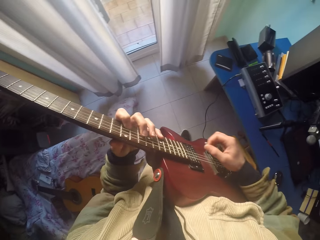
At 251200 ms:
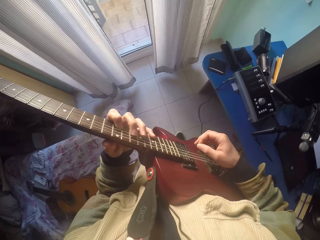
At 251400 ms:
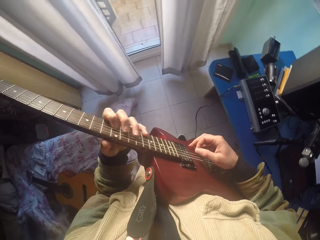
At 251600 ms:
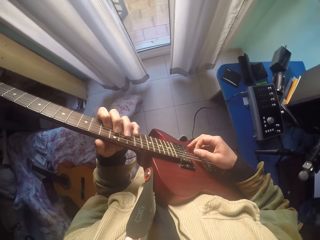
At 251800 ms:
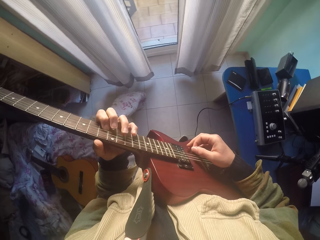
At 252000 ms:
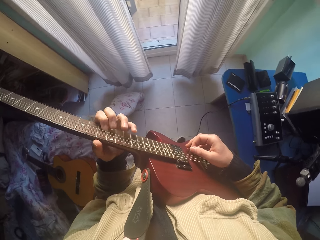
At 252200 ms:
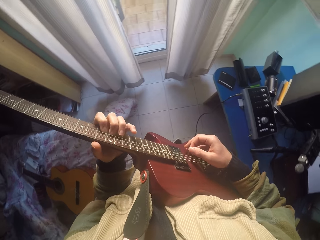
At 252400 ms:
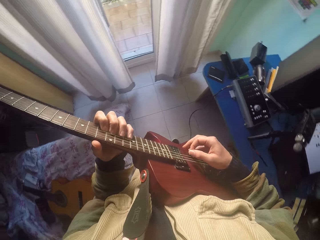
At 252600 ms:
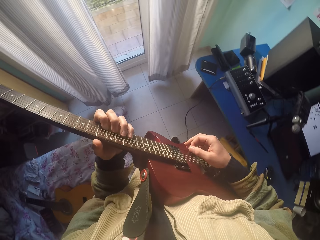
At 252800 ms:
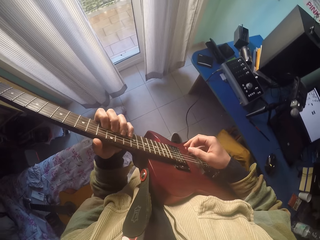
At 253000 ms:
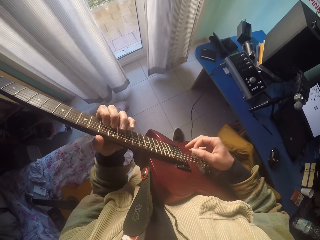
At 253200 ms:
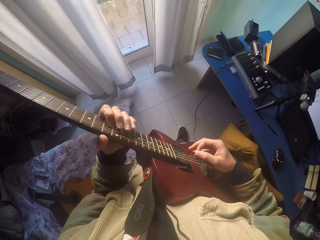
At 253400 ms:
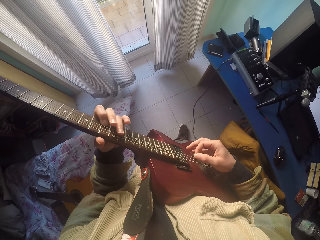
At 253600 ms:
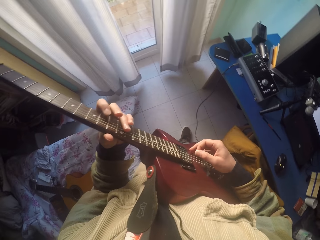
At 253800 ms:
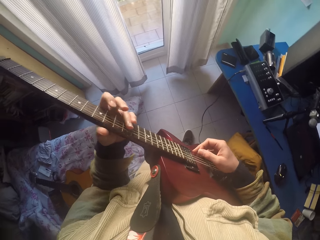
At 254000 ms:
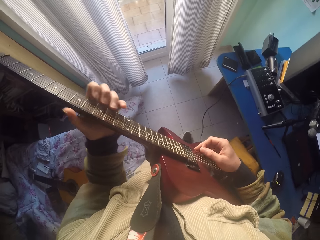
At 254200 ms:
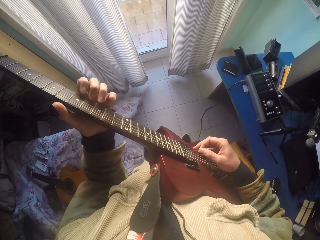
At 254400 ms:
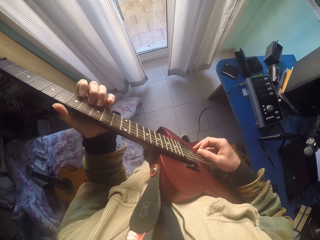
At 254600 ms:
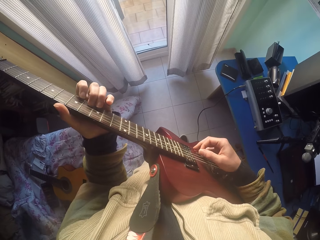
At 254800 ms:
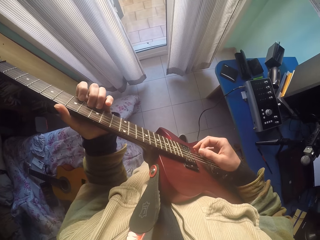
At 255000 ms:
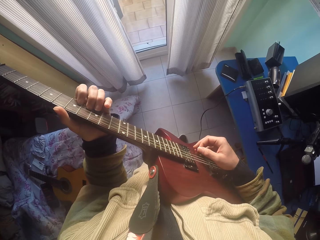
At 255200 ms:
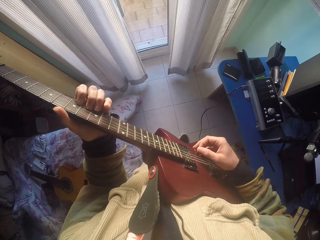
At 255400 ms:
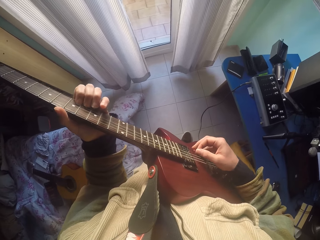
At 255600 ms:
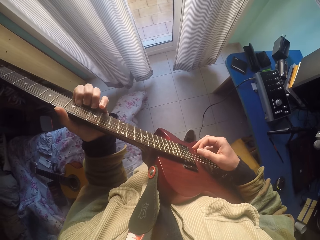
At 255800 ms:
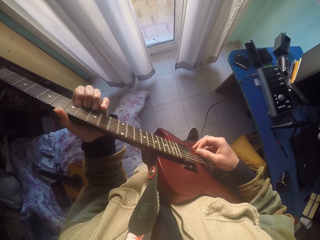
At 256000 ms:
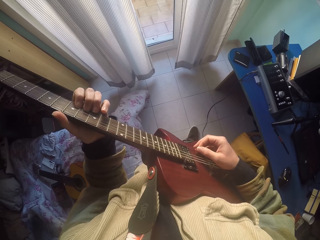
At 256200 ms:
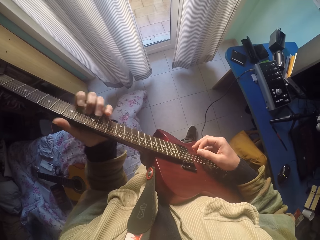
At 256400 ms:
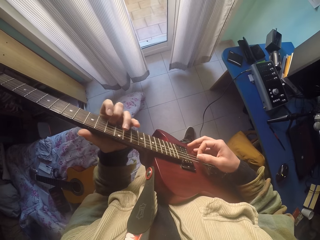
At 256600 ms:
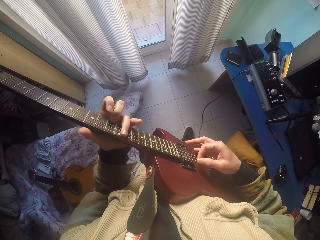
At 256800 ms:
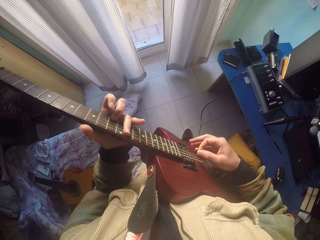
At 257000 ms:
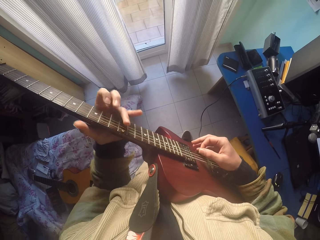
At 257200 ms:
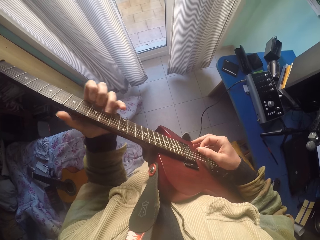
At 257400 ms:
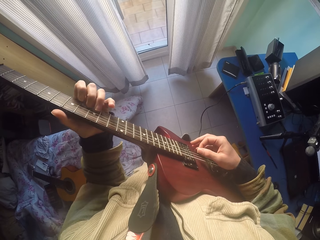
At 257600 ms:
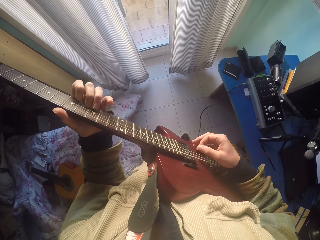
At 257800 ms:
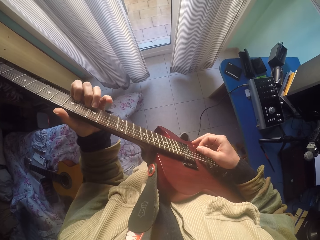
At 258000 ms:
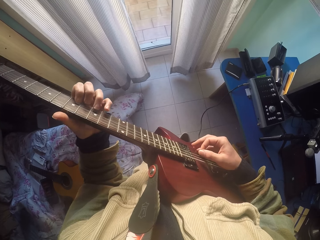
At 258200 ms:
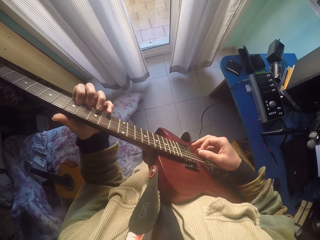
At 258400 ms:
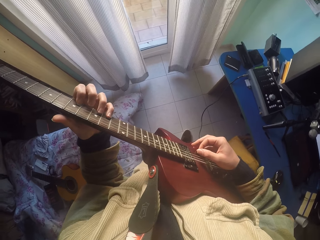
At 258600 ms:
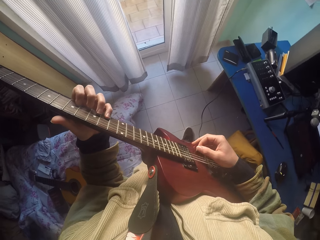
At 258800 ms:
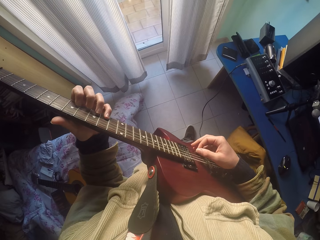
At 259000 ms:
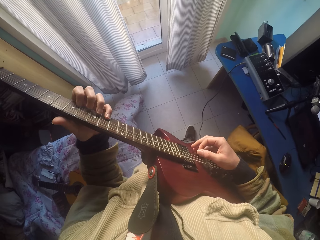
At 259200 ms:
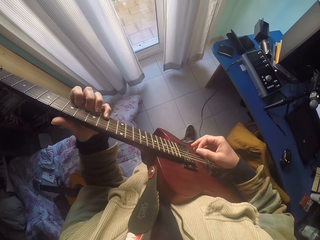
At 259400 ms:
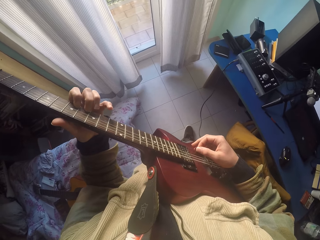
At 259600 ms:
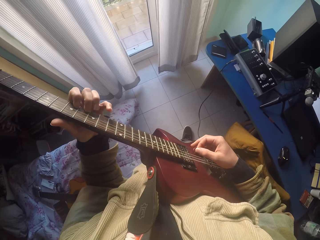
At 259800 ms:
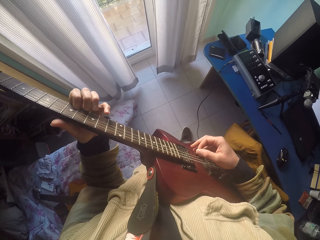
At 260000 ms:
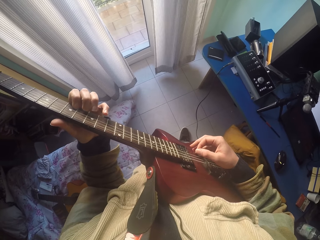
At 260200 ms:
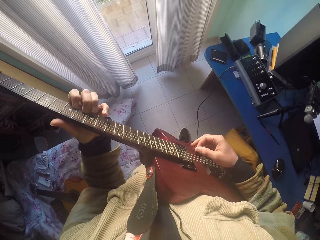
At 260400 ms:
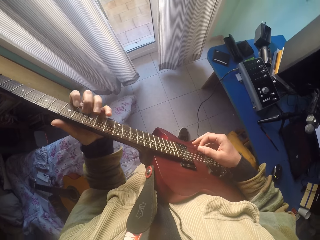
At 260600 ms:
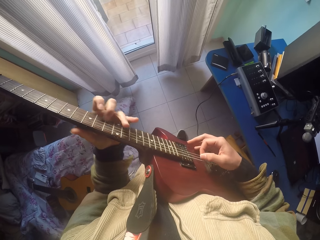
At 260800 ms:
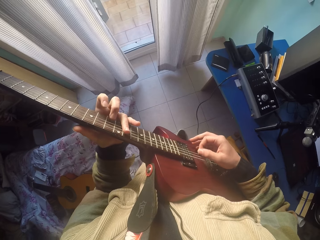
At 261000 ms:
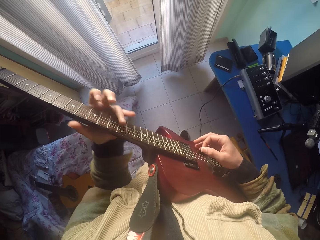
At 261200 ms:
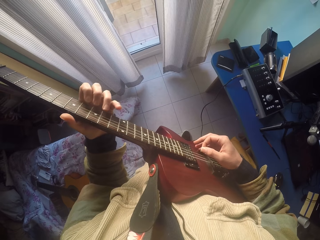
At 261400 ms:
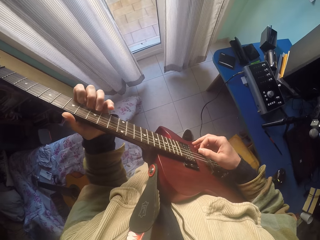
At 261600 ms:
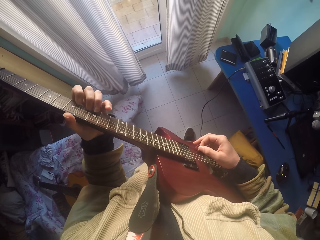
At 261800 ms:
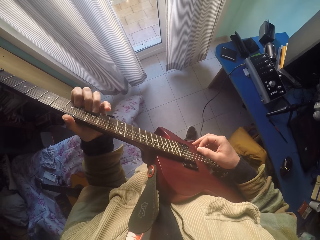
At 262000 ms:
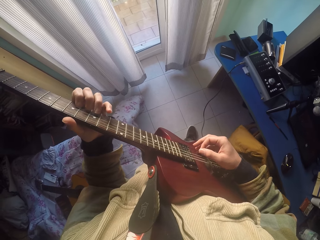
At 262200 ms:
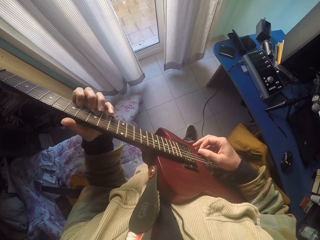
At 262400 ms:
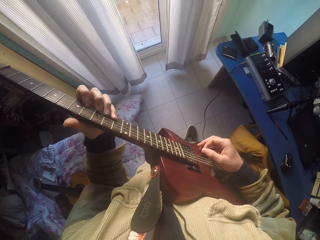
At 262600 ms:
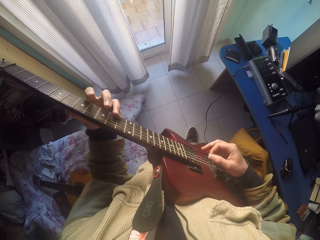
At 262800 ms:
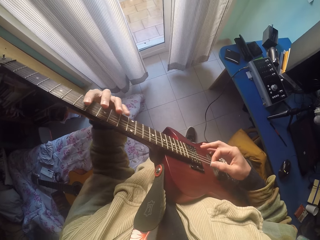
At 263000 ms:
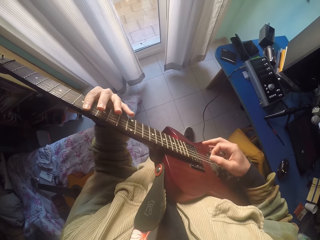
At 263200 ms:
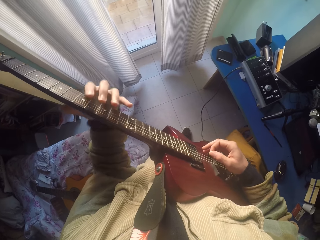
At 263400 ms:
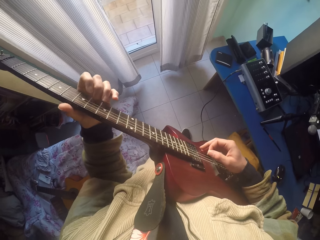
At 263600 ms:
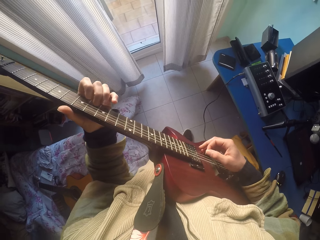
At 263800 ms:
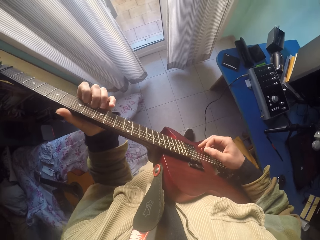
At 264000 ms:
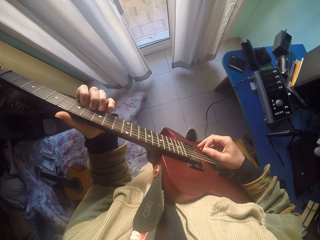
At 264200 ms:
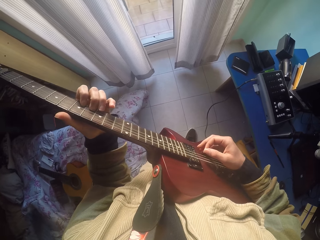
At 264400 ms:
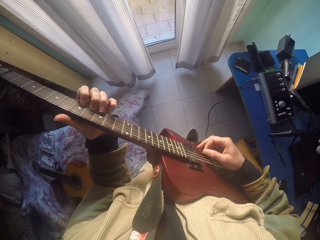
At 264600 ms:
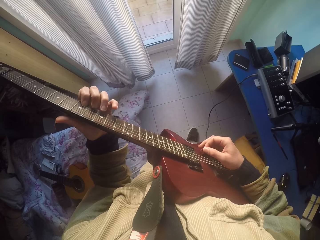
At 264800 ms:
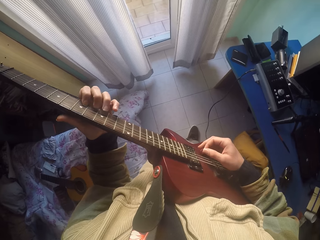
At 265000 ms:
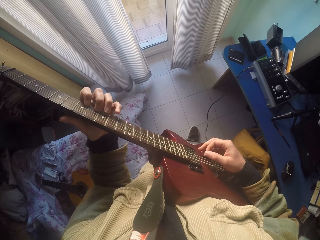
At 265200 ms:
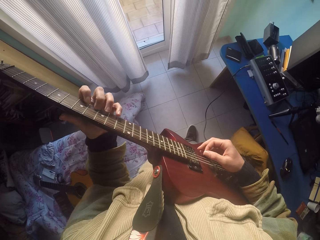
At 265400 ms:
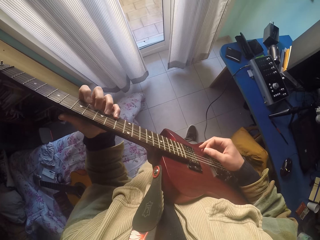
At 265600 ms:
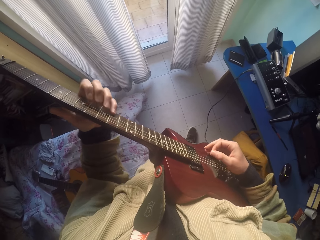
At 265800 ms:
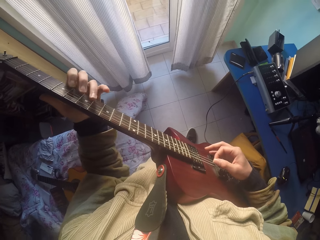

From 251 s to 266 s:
The camera wearer plays the guitar strings with the left hand. They play the guitar strings with the right hand. They play the guitar strings with the left hand.

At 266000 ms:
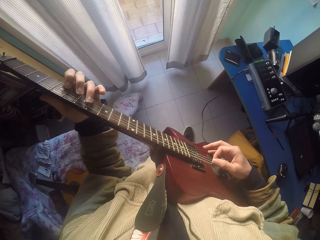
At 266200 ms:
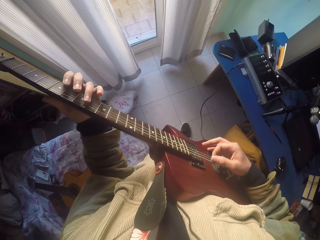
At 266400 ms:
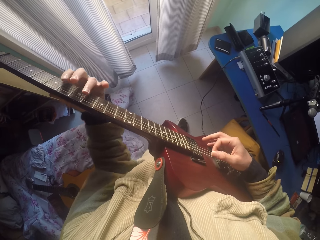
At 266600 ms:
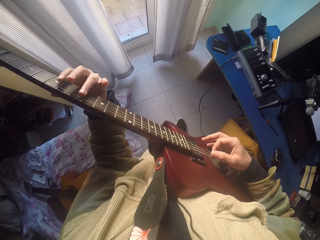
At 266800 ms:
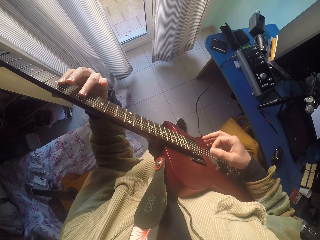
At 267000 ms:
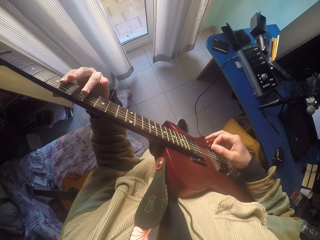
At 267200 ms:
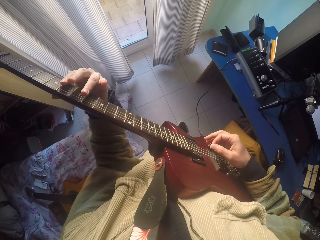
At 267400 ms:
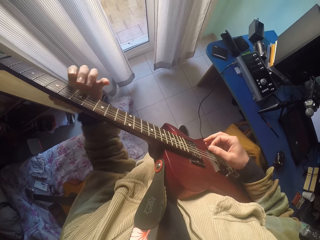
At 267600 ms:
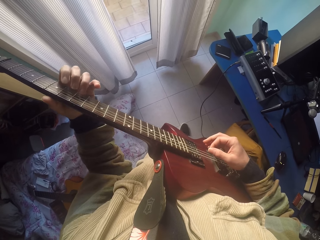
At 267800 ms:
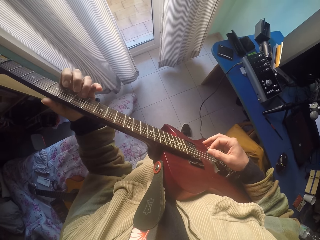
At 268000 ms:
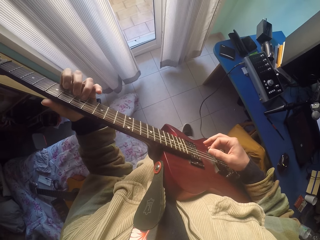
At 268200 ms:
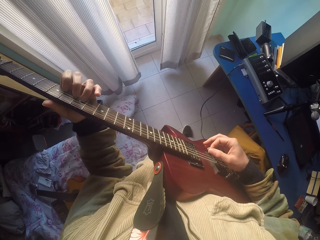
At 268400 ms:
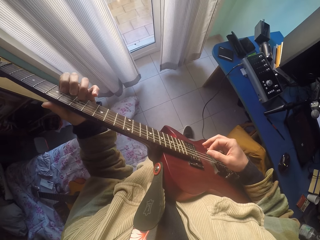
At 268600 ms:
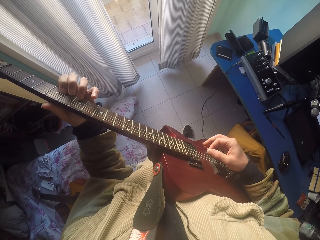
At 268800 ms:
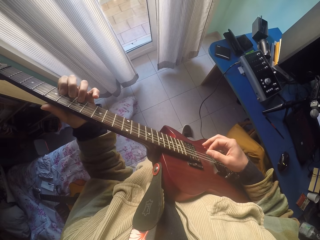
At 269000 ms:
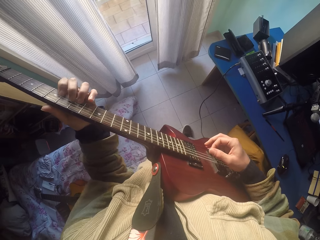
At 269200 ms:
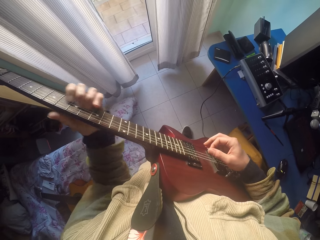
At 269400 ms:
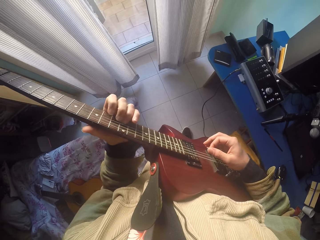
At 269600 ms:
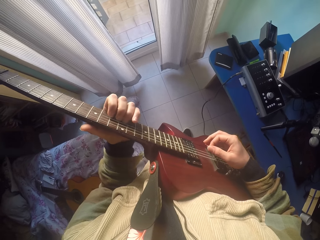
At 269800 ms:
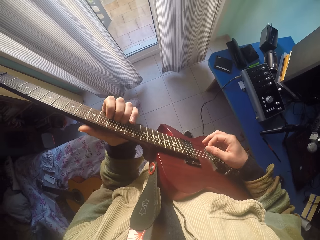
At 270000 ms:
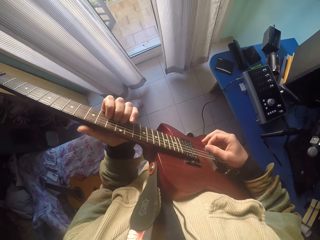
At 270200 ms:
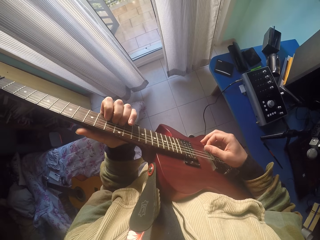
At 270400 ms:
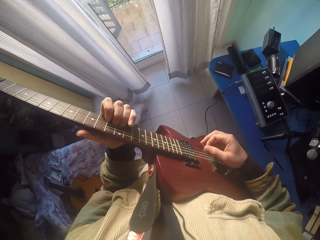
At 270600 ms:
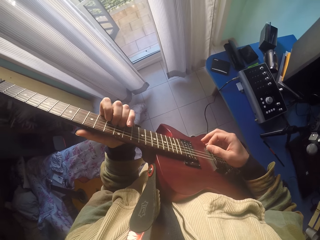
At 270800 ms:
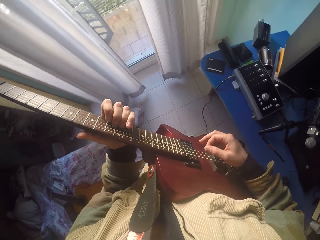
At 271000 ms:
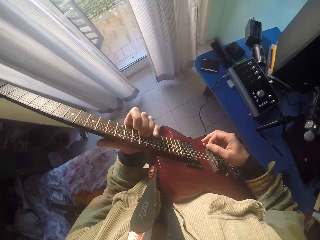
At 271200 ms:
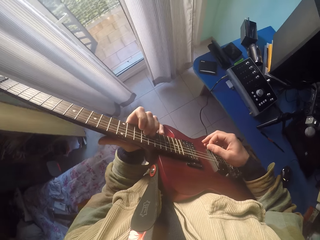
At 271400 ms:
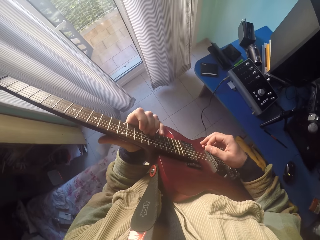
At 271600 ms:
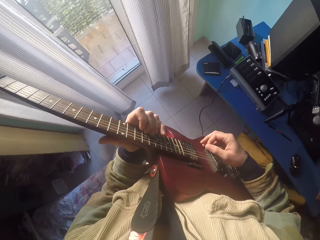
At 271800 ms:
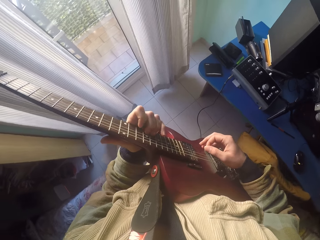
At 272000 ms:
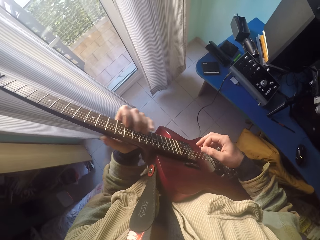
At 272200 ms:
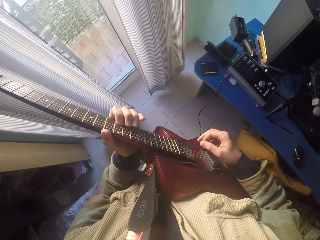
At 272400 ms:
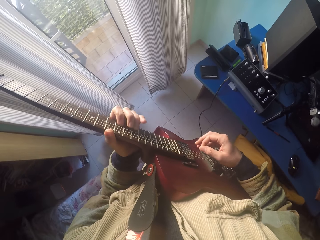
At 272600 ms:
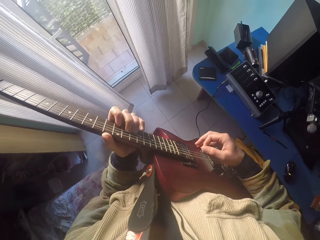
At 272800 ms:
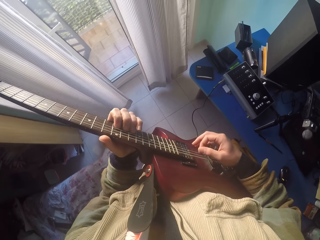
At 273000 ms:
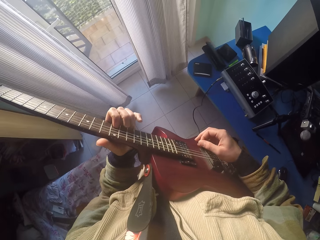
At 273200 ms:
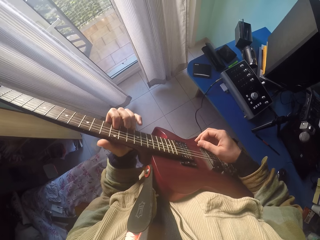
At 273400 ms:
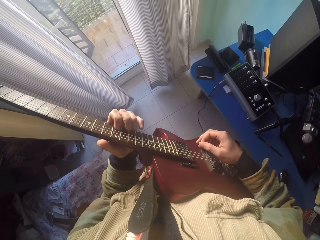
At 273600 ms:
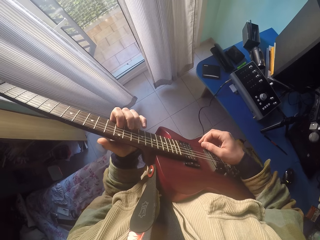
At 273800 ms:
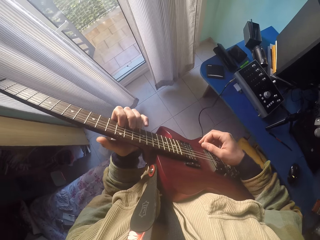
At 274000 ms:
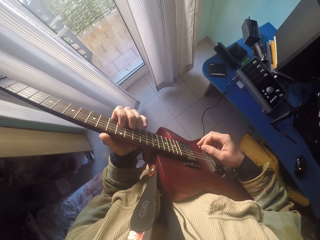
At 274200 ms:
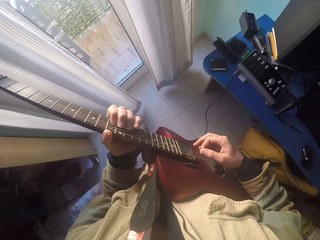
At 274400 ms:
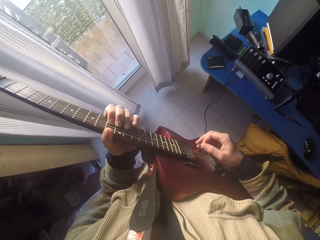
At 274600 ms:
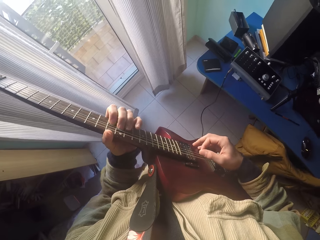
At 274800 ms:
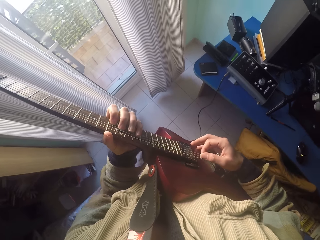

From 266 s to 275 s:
The camera wearer plays the guitar strings with the left hand.
